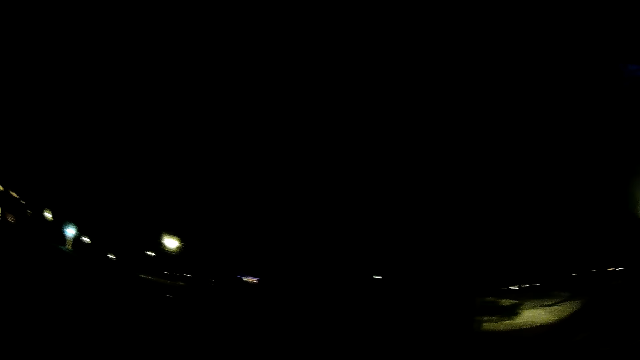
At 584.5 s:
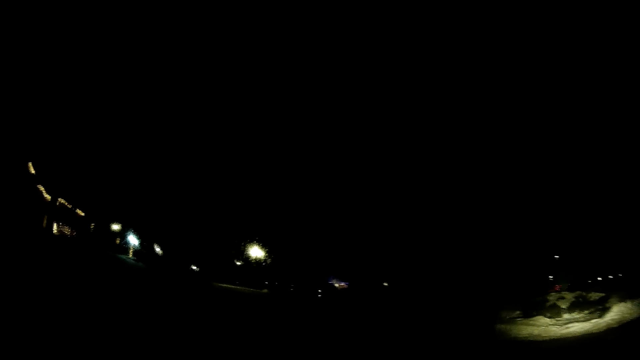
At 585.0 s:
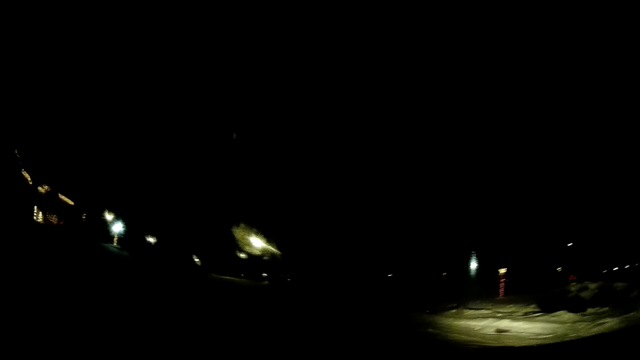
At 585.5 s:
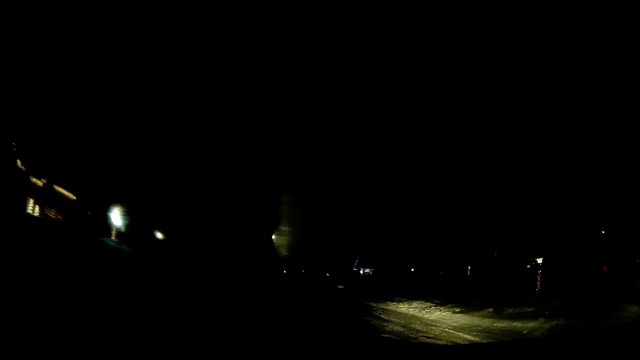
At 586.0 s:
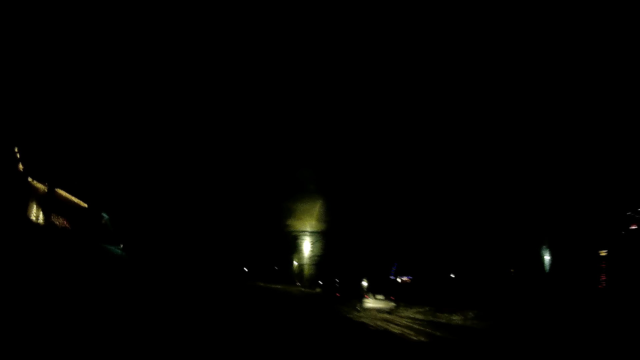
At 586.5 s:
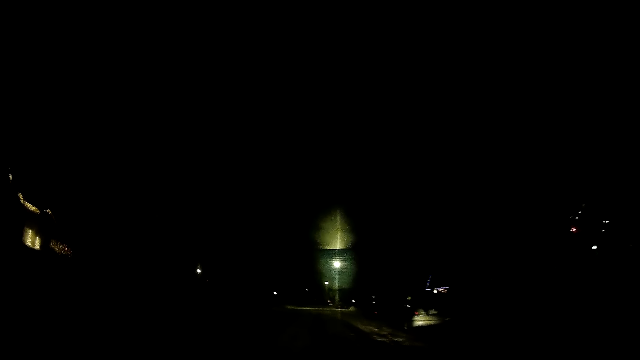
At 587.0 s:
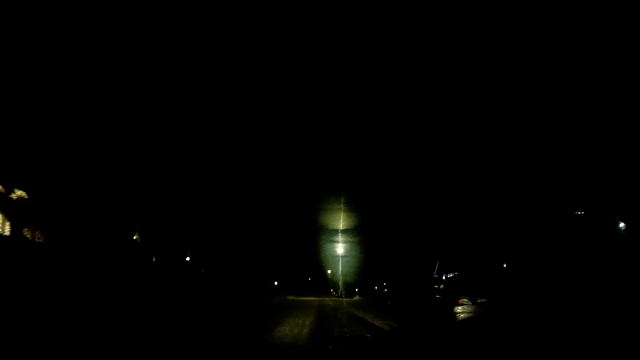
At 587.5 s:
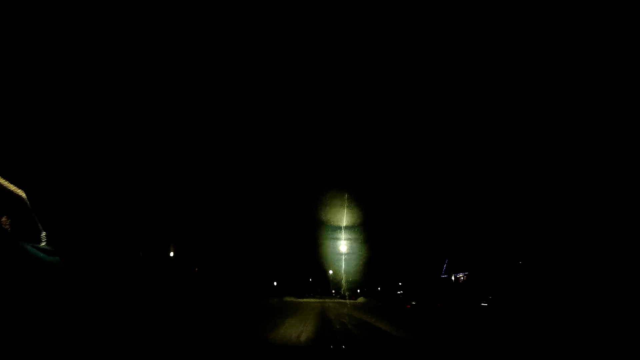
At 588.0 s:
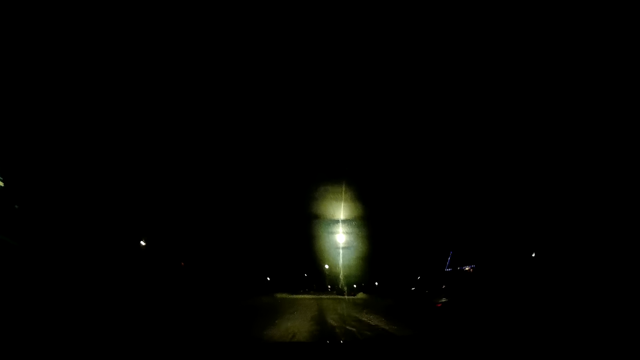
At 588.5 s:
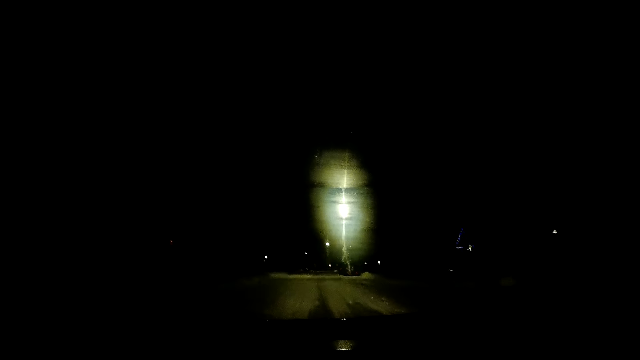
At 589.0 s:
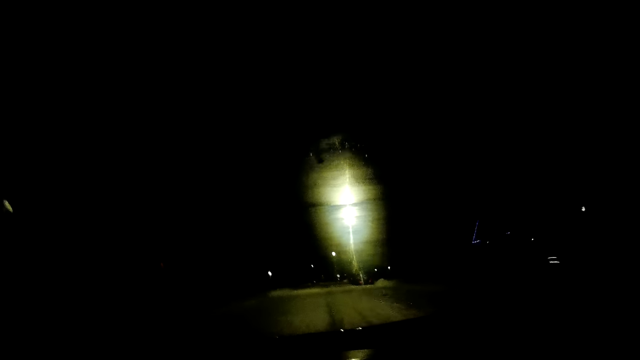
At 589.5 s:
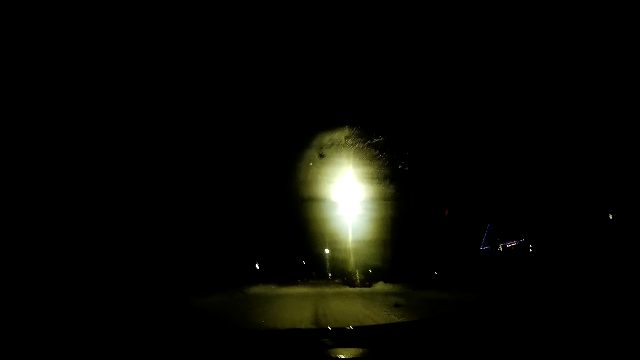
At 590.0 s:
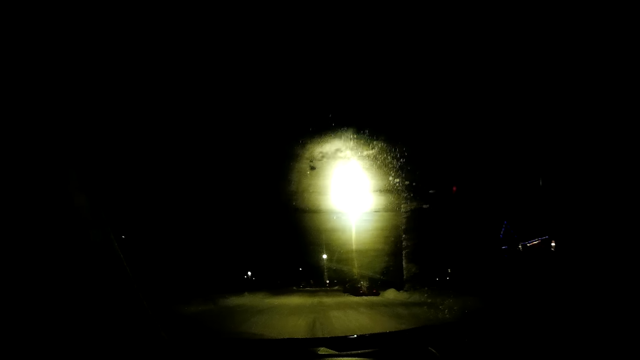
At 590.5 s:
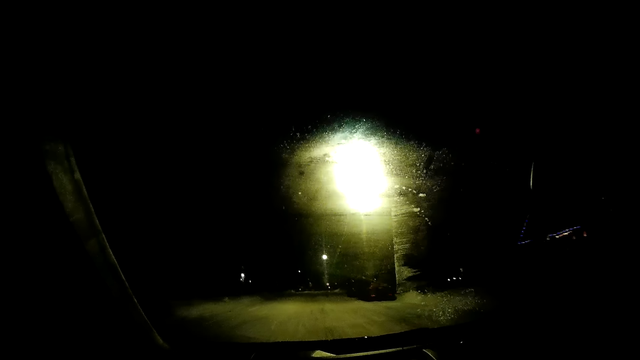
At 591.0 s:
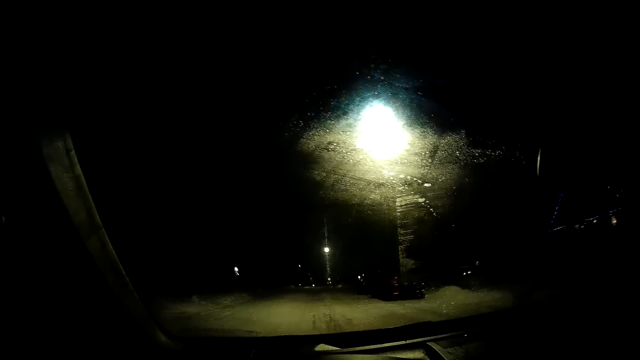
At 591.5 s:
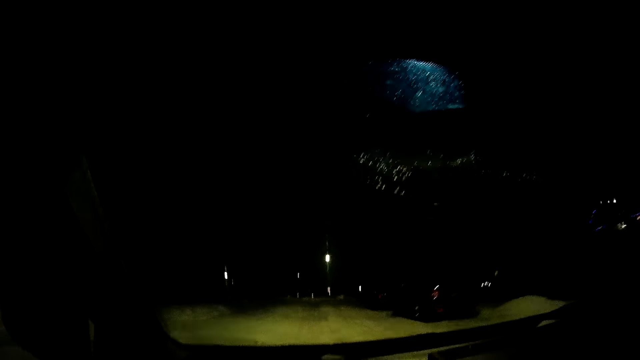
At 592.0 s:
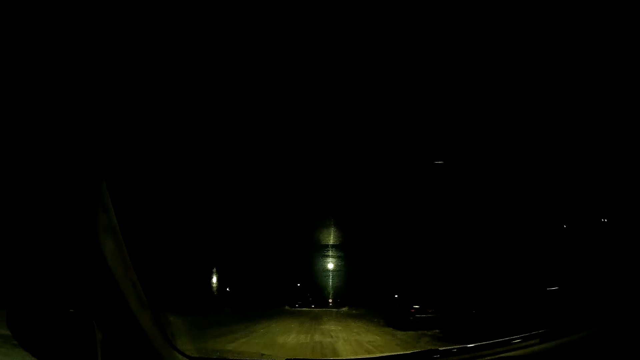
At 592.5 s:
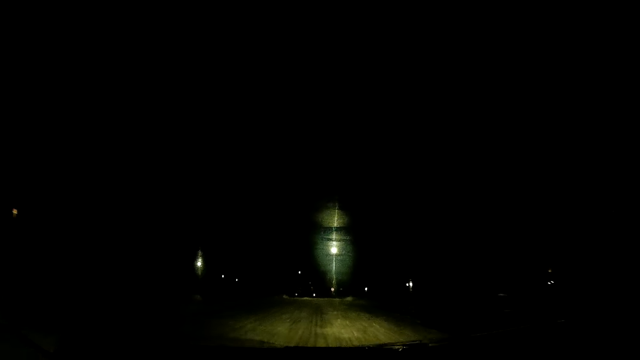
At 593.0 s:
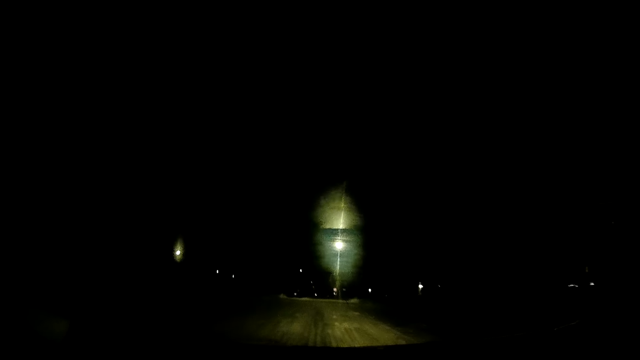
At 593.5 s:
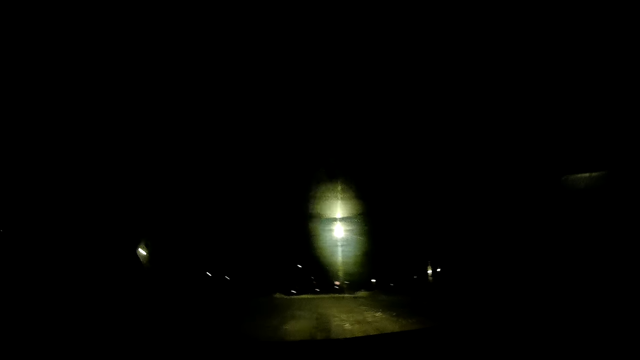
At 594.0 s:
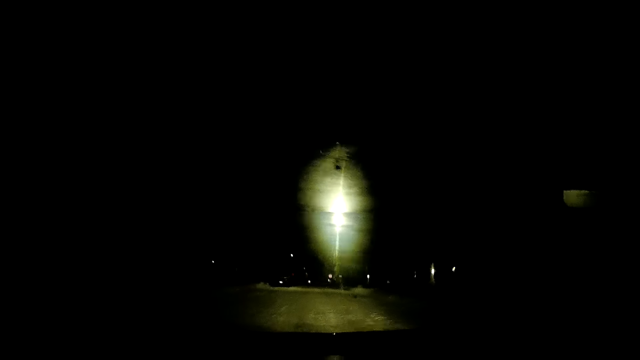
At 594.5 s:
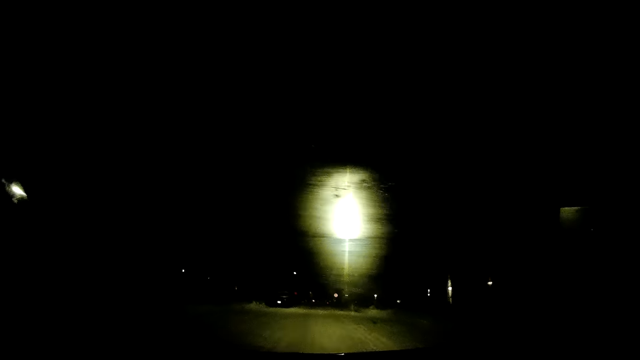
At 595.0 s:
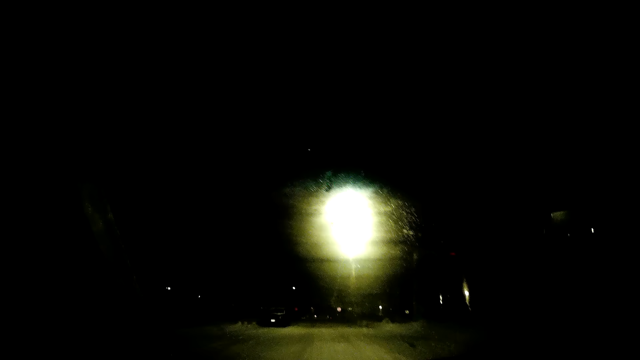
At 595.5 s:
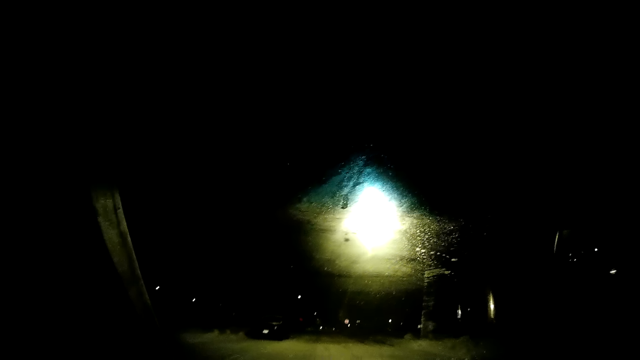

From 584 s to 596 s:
The camera wearer looks around. They drive the car on the road. They drive the car on the road again.

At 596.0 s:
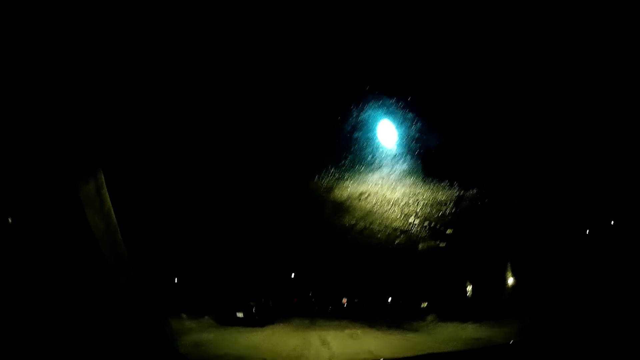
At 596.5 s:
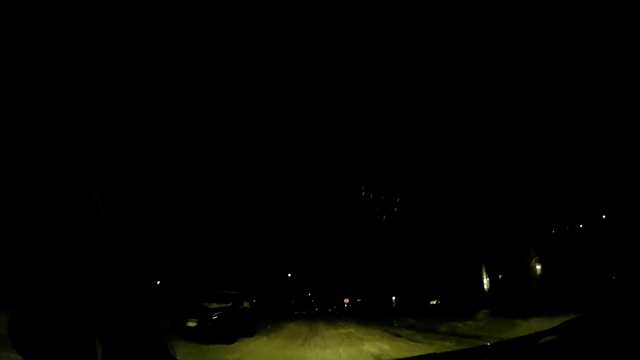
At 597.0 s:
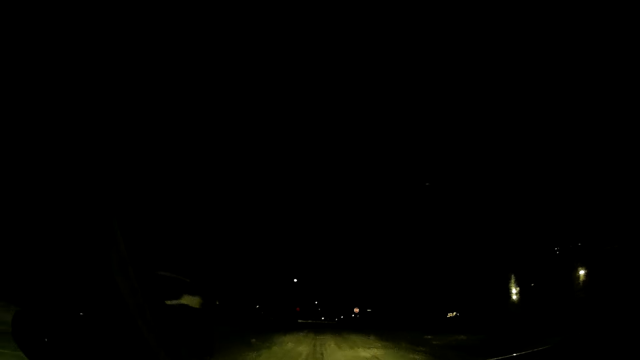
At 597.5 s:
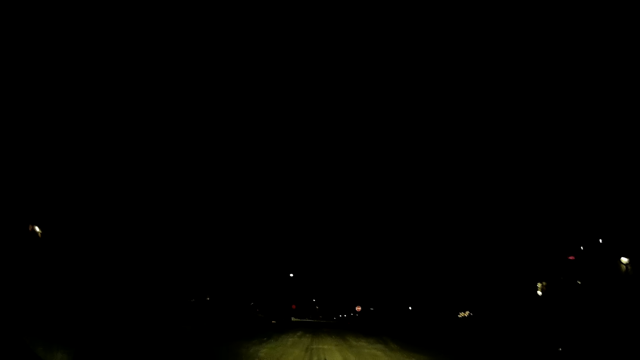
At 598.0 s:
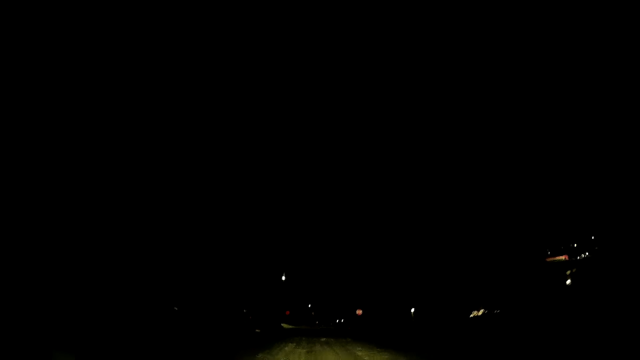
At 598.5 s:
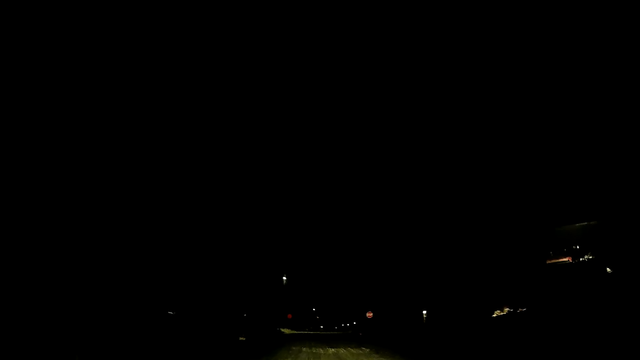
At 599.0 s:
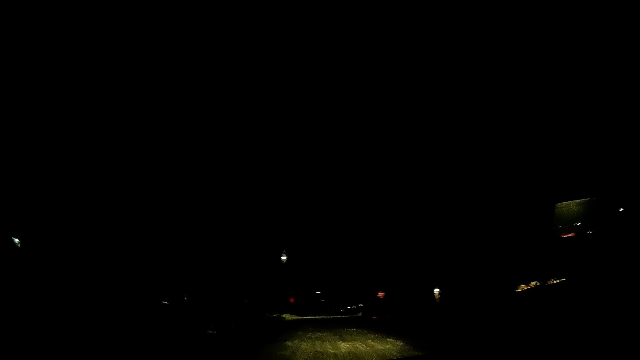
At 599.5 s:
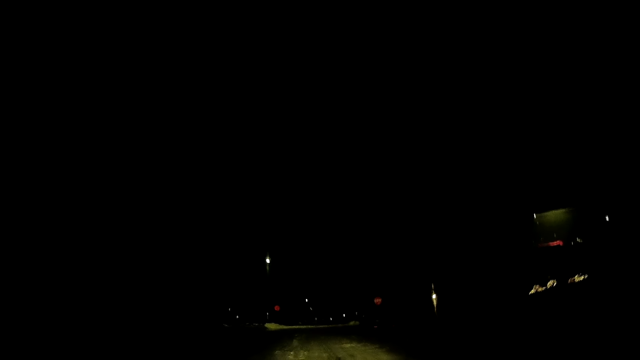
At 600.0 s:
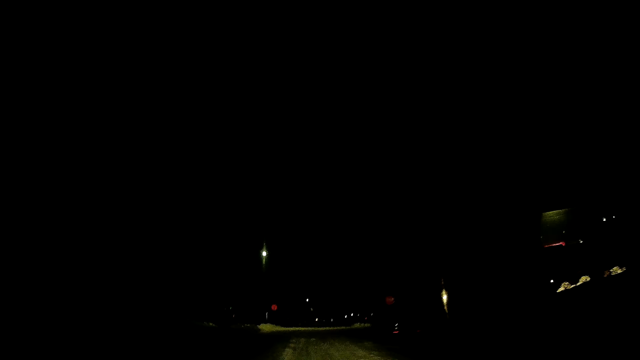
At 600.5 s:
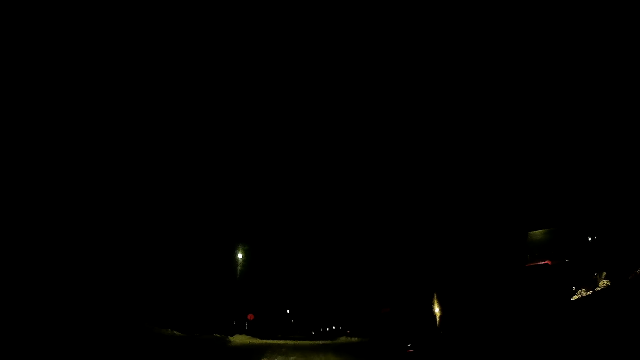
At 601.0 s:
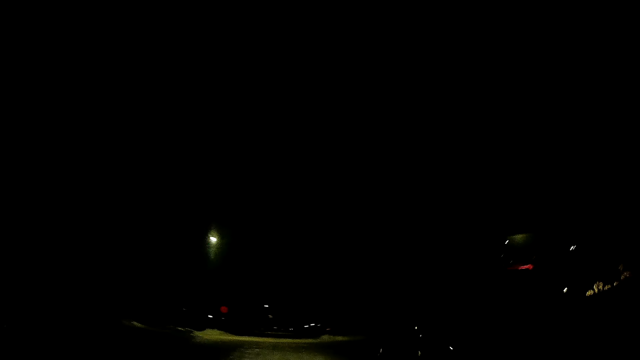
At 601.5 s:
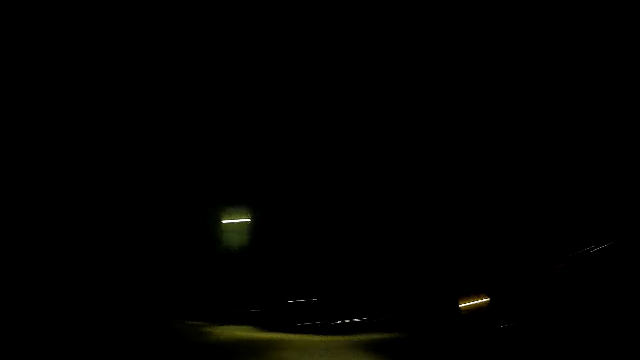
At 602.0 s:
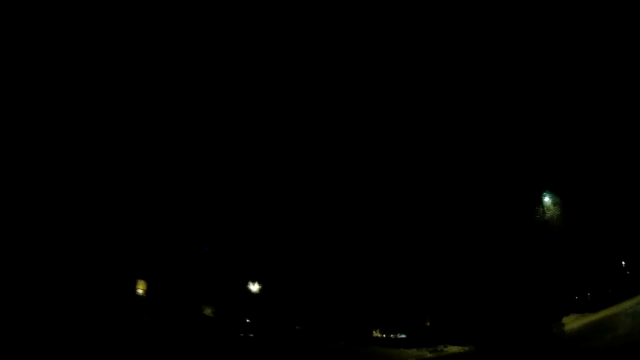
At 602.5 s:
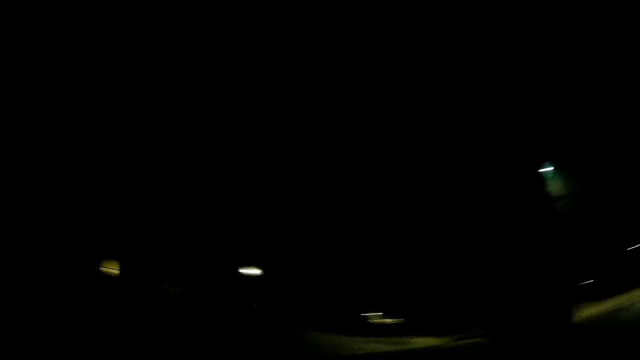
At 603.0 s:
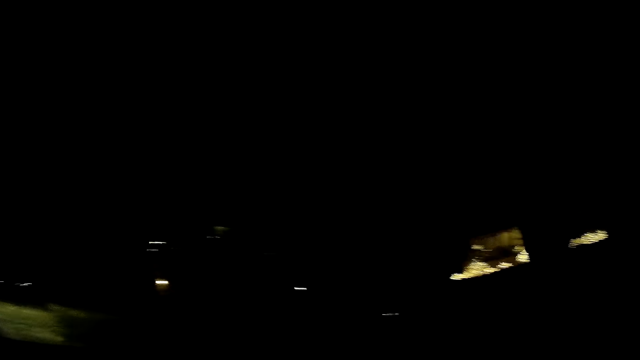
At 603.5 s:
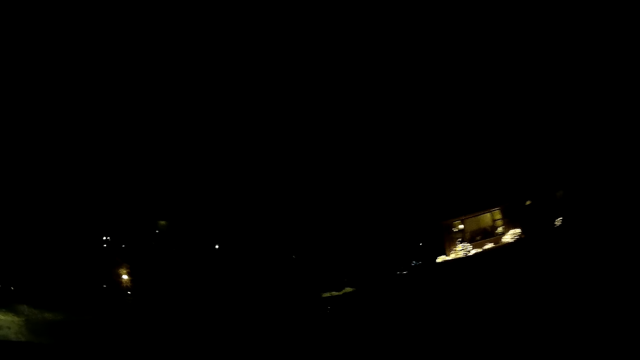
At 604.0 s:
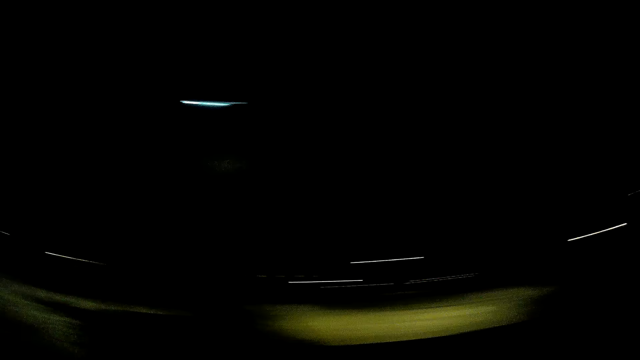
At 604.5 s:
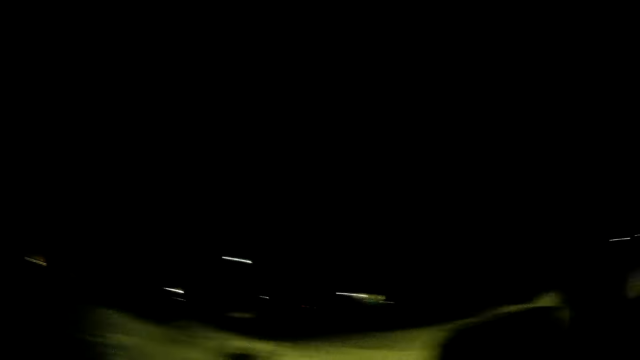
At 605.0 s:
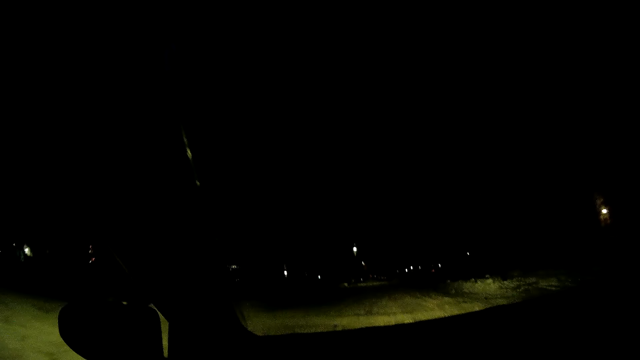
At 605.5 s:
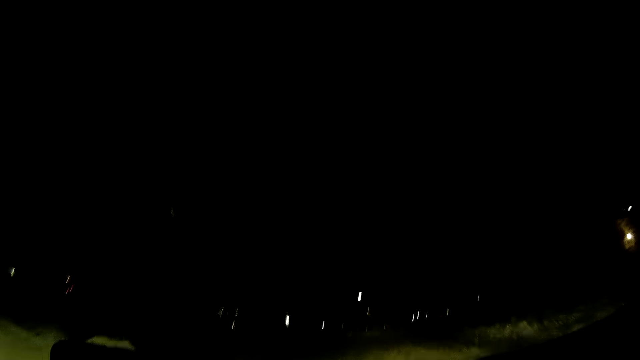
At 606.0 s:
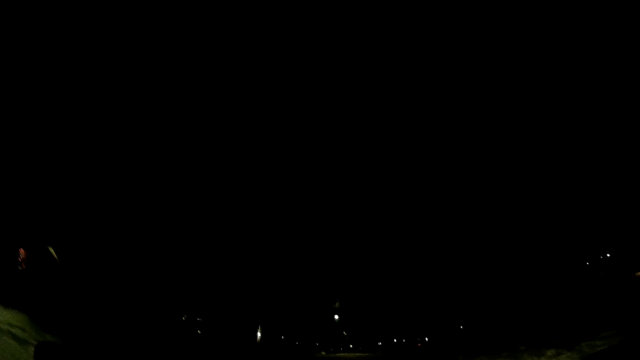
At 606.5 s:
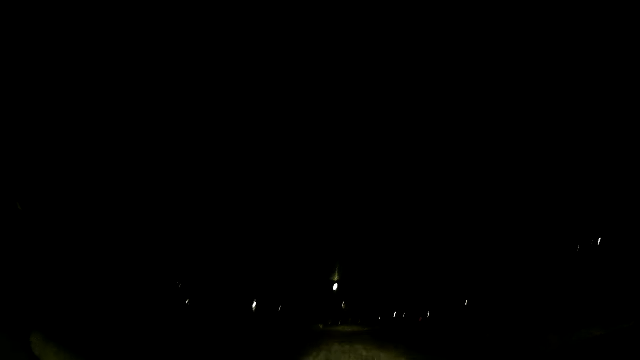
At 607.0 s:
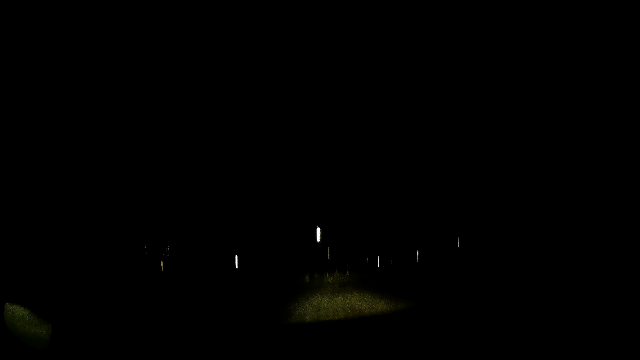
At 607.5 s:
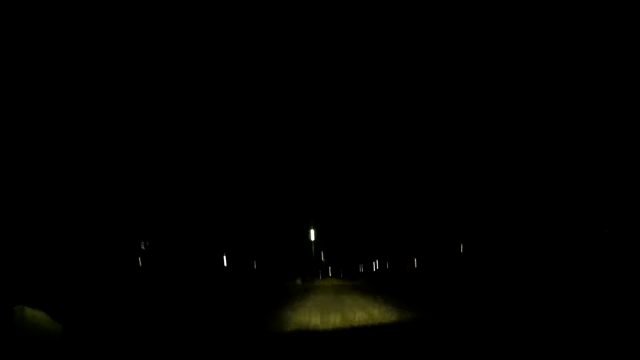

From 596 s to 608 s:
The camera wearer drives the car on the road. They drive the car on the road again. They look around repeatedly. They drive the car on the road.
